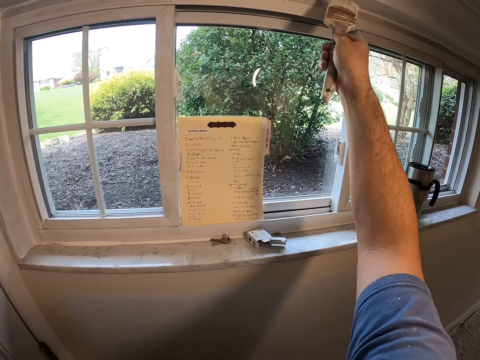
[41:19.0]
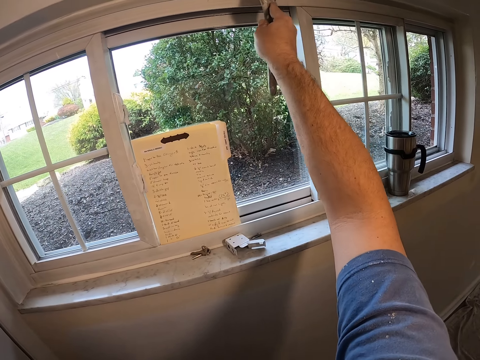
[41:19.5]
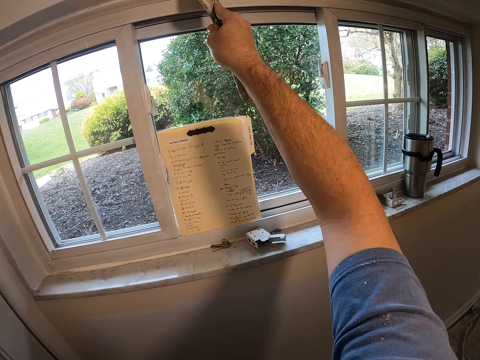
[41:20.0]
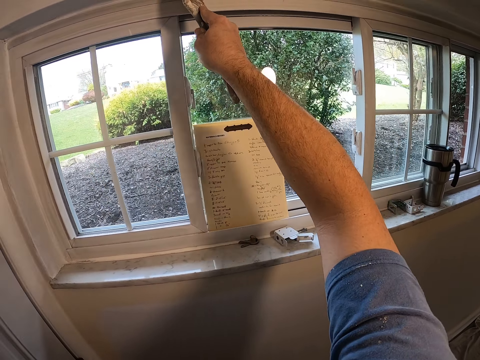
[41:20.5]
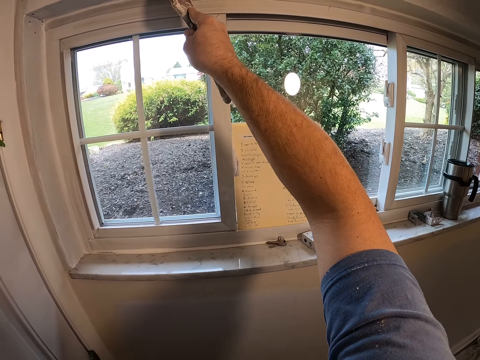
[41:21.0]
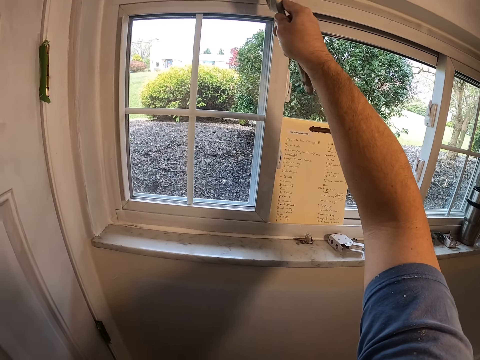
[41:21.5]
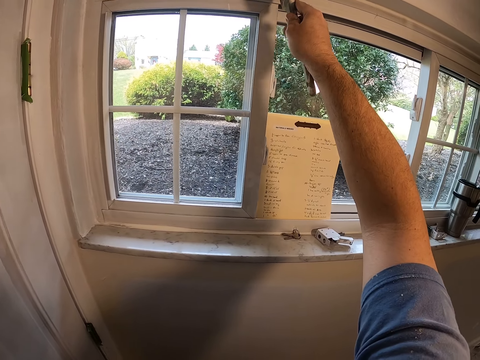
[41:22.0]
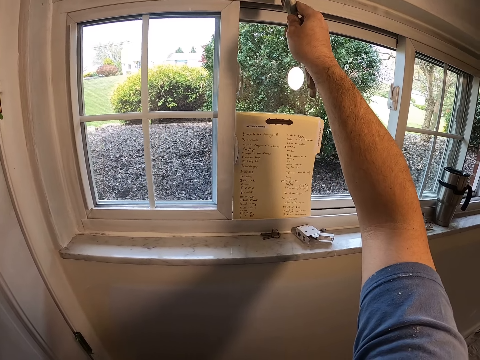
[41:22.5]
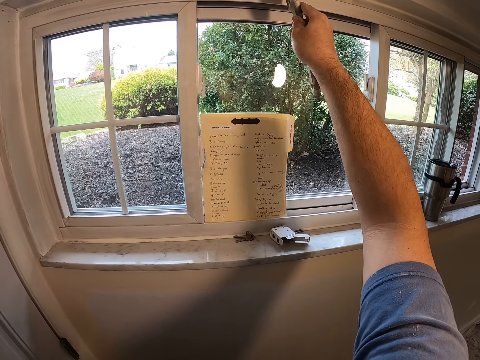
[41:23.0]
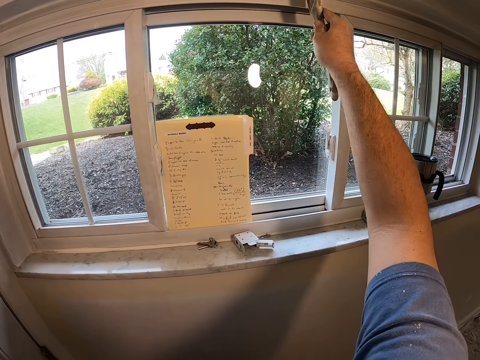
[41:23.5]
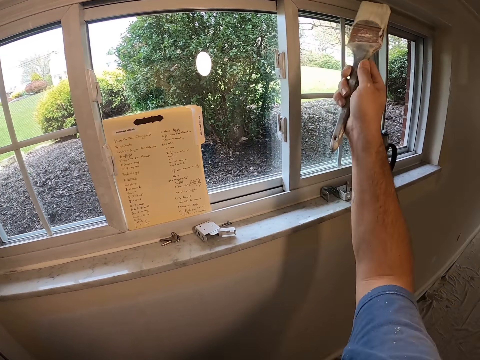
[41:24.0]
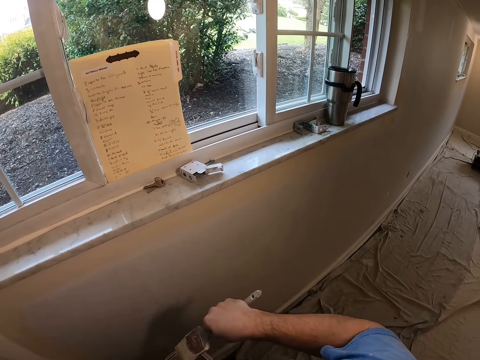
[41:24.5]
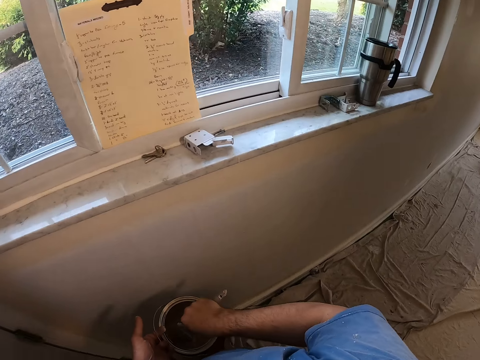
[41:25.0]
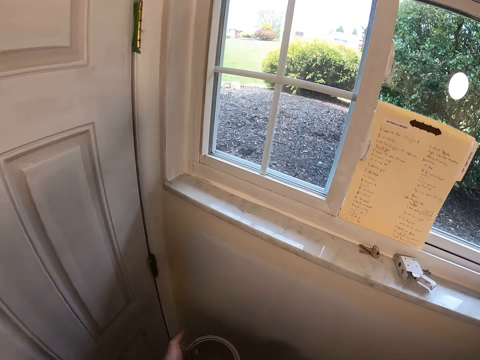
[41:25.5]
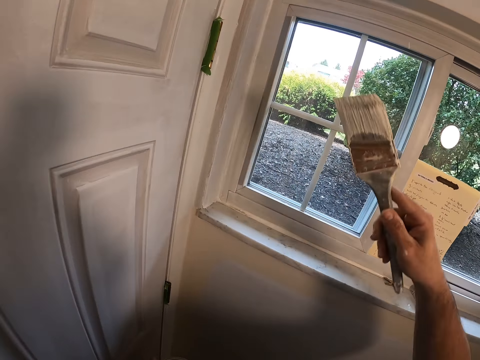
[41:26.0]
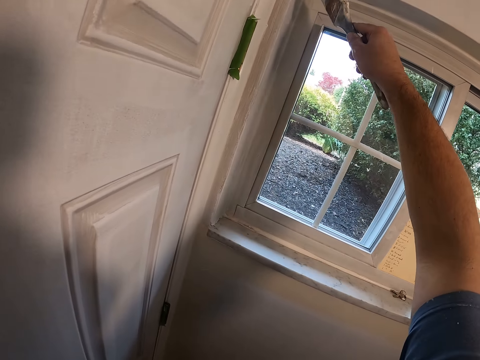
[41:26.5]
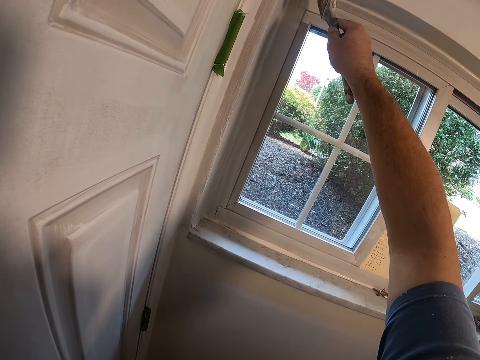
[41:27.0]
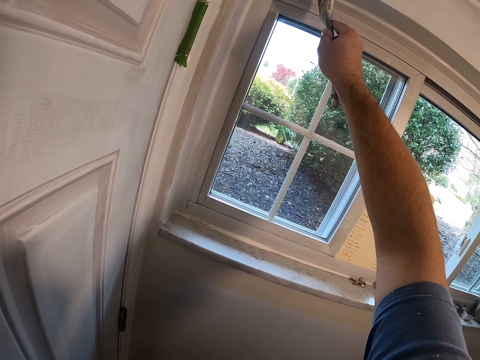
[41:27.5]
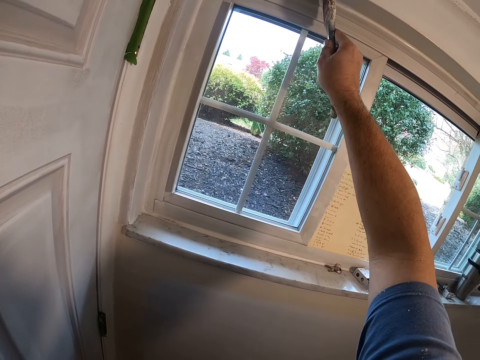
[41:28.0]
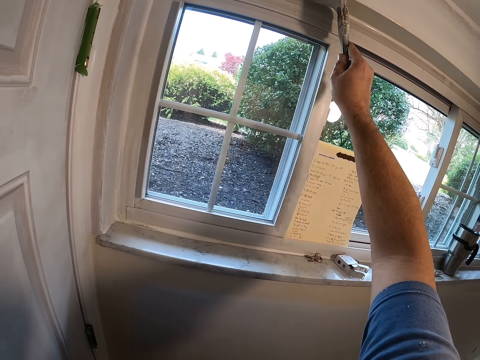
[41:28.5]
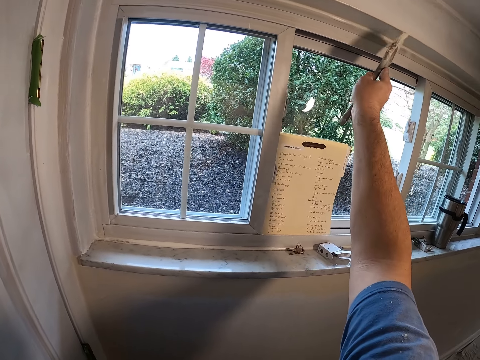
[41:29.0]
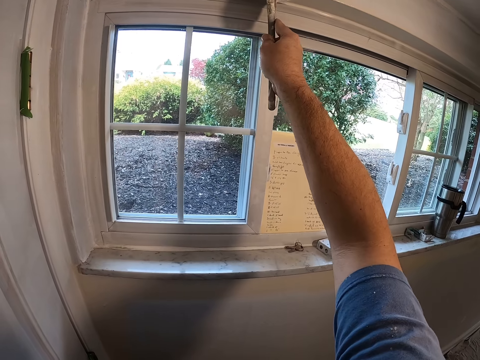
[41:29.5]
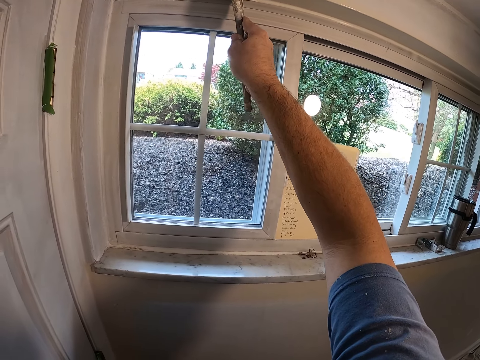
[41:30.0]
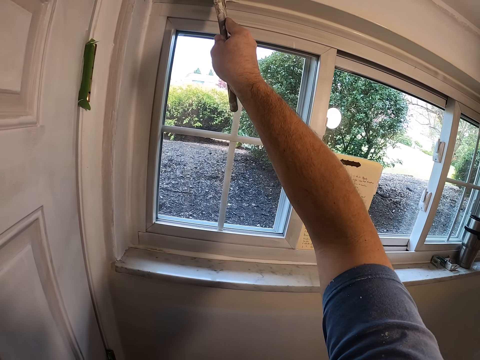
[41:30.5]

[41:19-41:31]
The camera wearer dips the paint brush in his right hand into the paint container in his left hand. He paints the edge of the wall with the paint brush in his right hand.

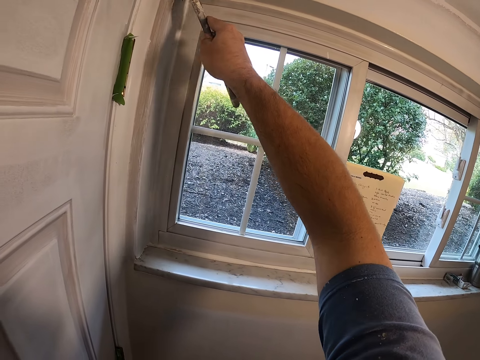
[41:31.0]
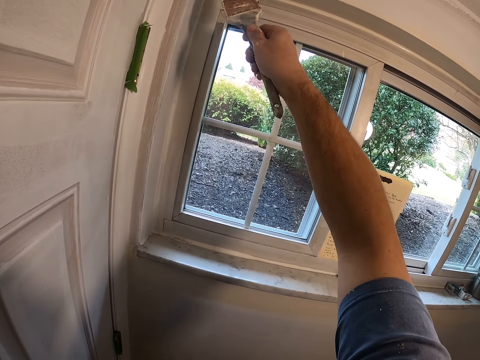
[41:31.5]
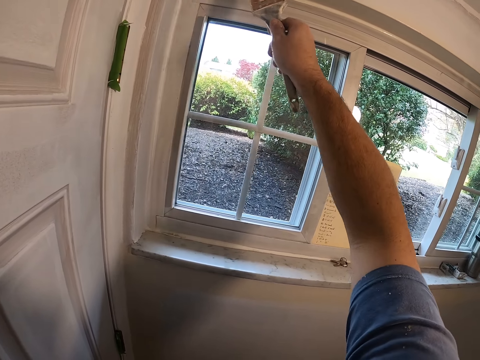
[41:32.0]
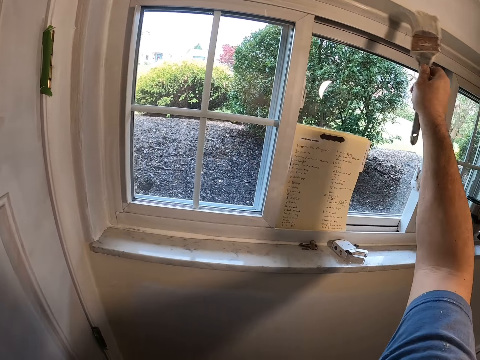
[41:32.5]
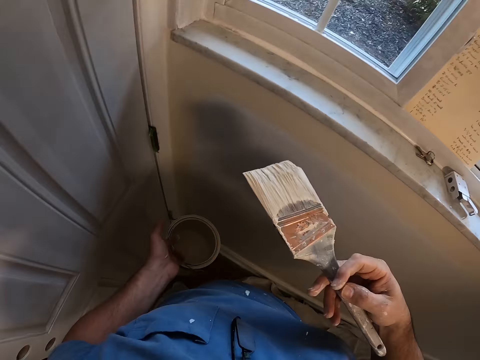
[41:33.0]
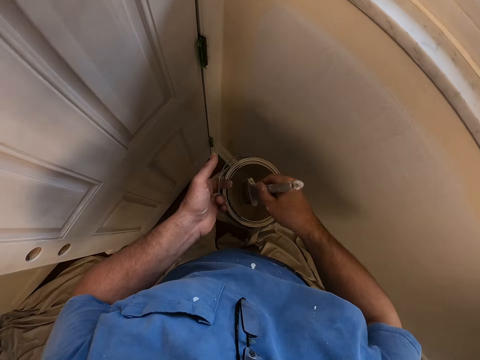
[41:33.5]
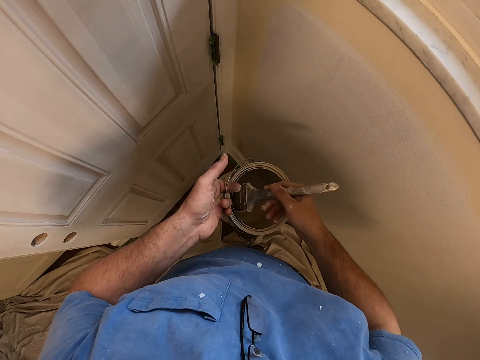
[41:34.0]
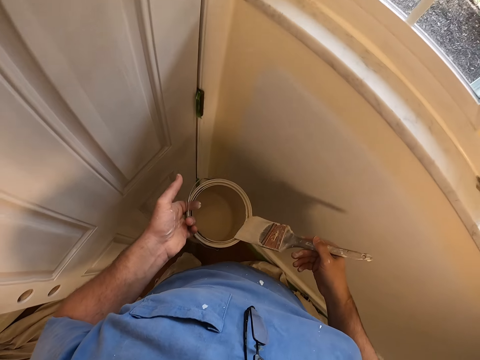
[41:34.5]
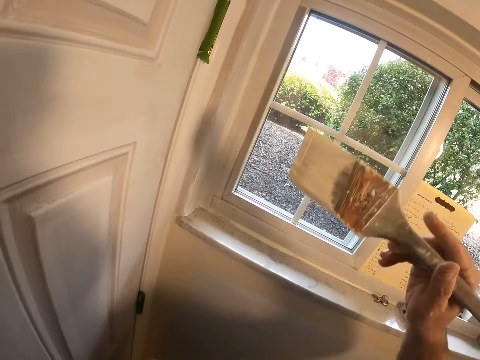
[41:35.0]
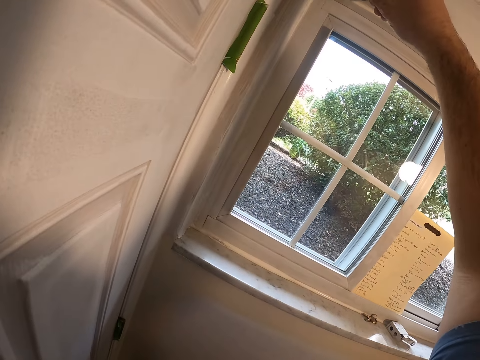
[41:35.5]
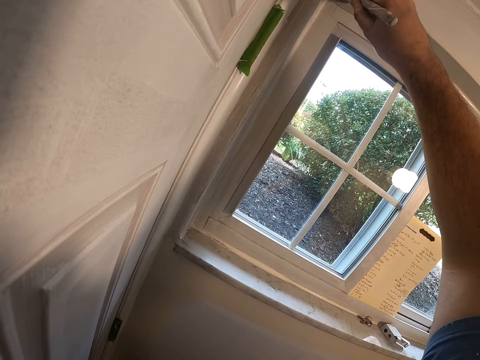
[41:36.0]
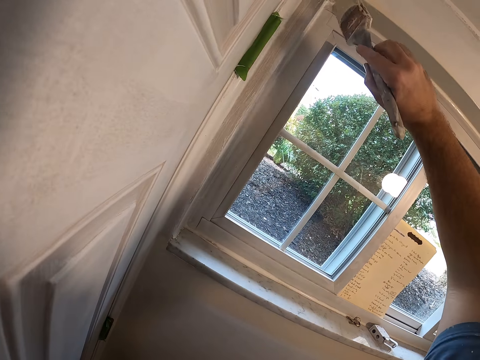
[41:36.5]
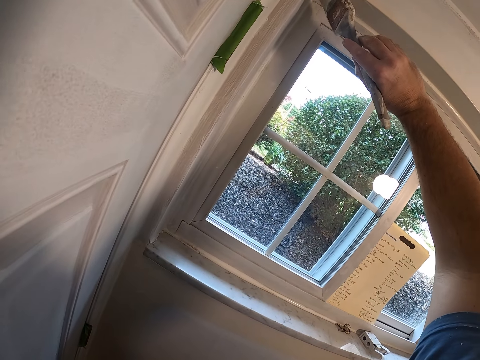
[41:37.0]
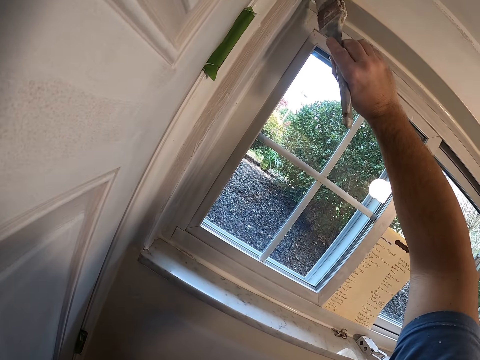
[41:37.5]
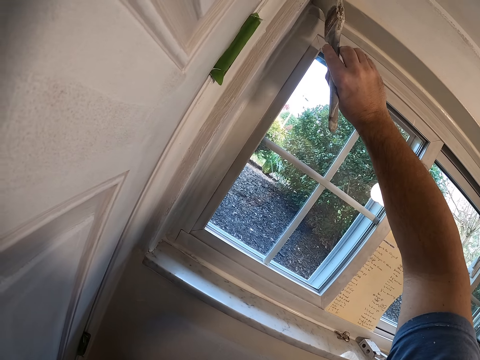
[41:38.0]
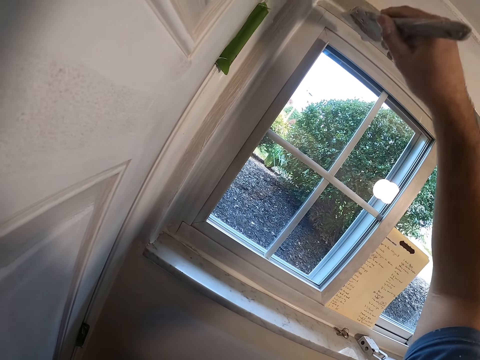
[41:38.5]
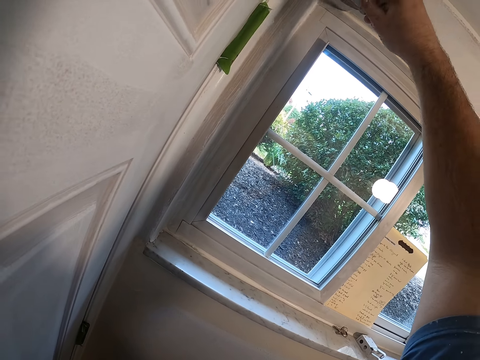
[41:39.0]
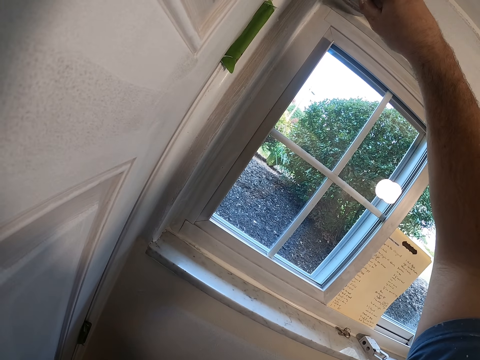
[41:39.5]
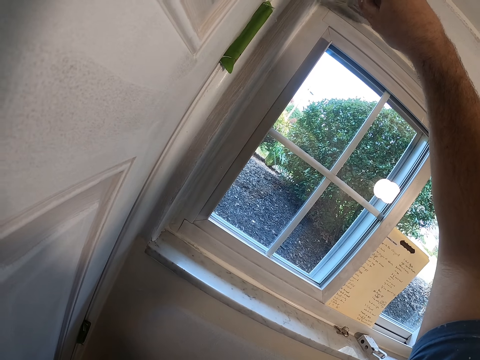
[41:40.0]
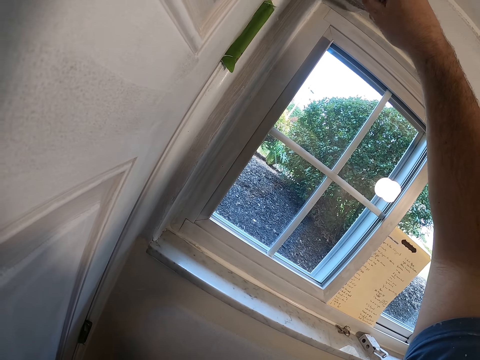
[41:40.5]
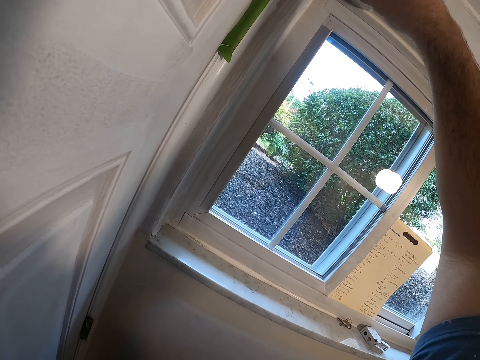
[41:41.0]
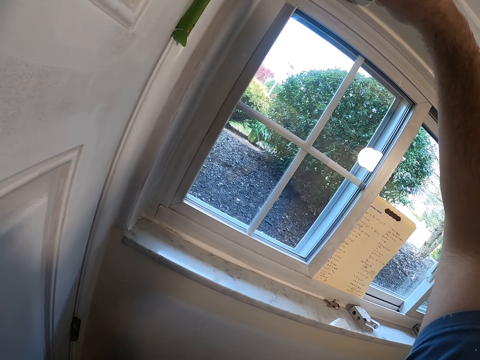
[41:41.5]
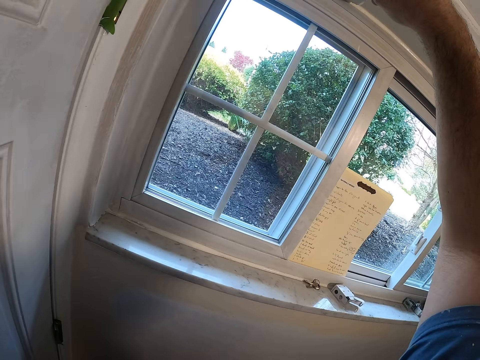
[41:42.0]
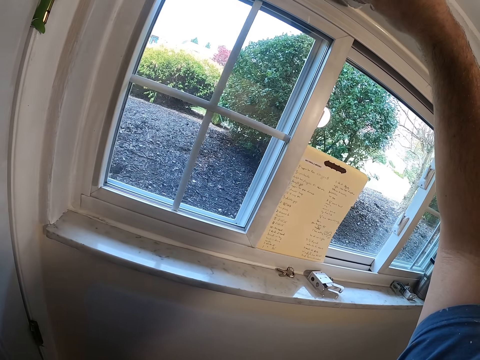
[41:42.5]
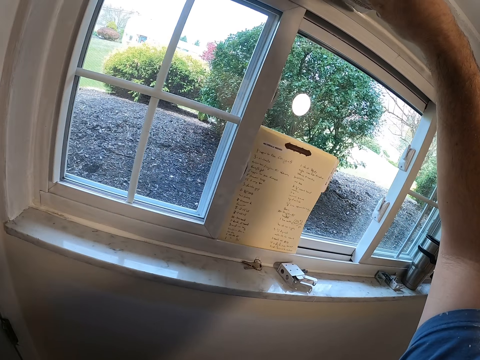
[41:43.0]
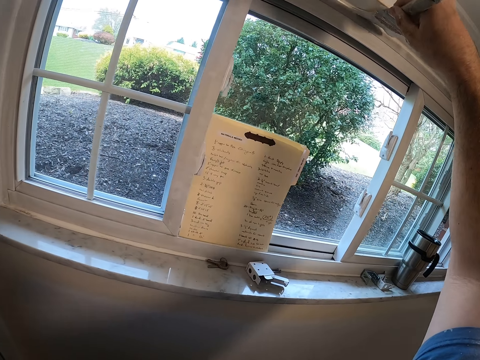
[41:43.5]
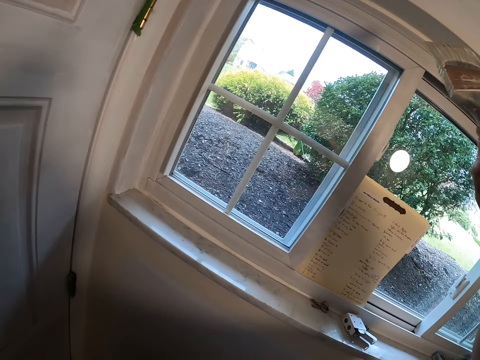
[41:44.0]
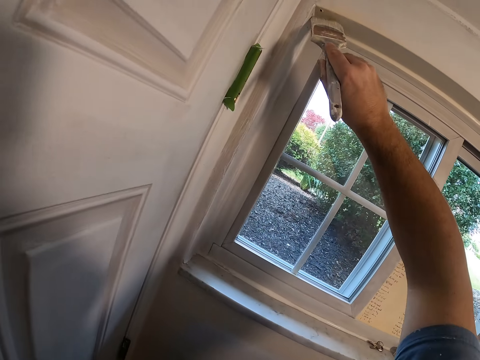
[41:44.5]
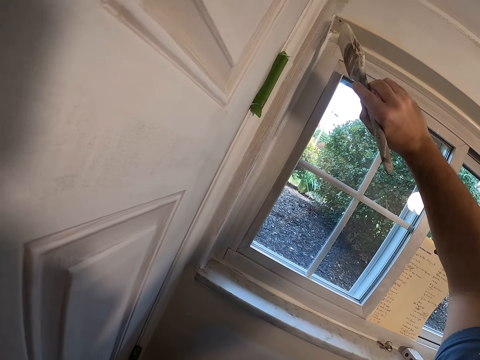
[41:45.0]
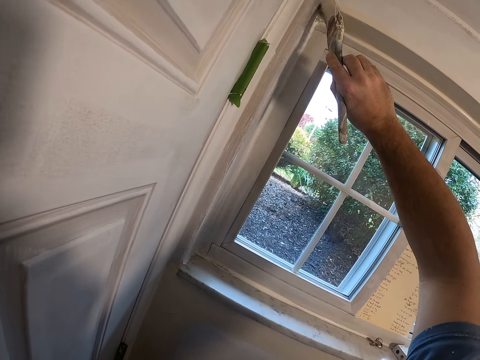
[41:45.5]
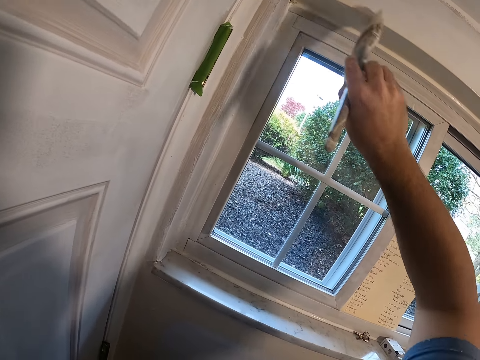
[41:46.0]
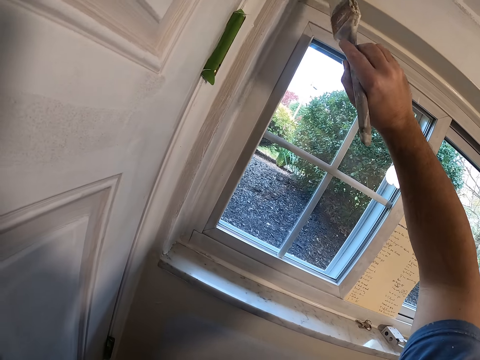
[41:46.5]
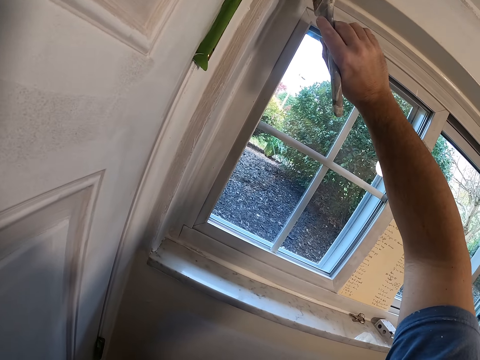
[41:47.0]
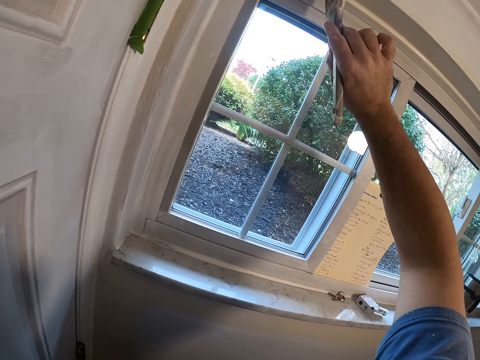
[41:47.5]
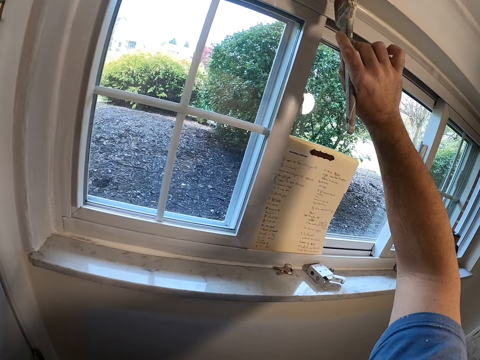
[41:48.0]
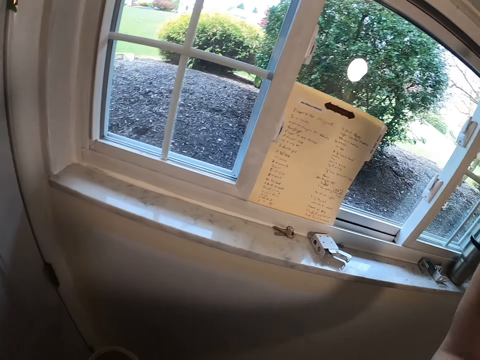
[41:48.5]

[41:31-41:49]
The camera wearer dips the paint brush in his right hand into the paint container in his left hand. He cleans the paint brush bristle on the edge of the paint container in his left hand. He paints the edge of the wall with the paint brush in his right hand.
